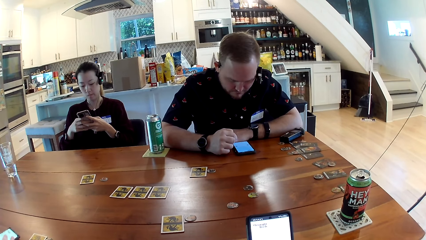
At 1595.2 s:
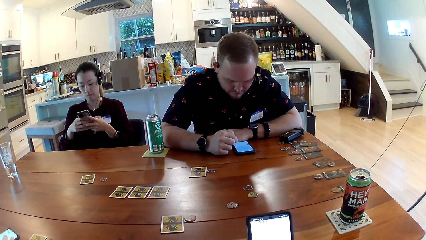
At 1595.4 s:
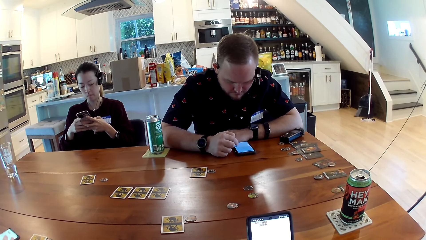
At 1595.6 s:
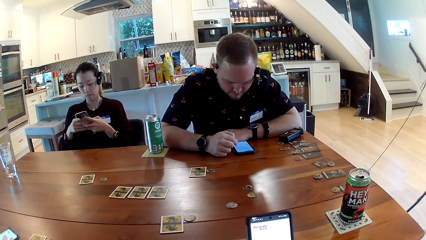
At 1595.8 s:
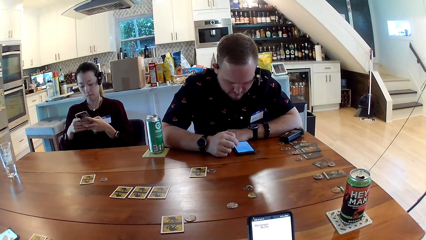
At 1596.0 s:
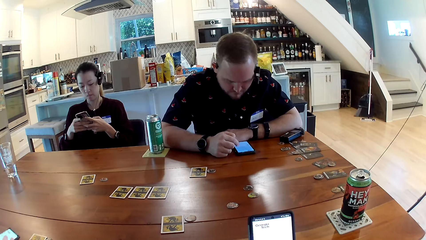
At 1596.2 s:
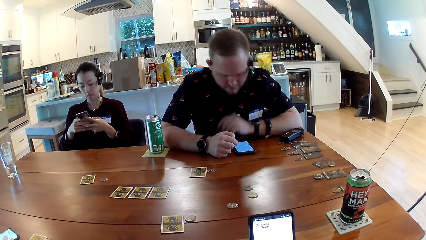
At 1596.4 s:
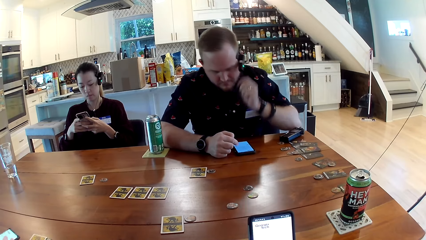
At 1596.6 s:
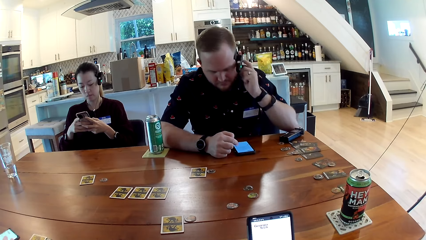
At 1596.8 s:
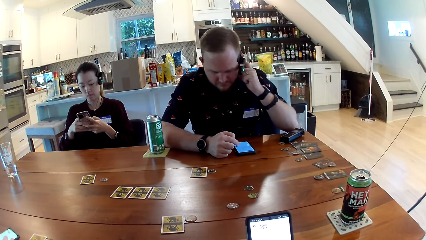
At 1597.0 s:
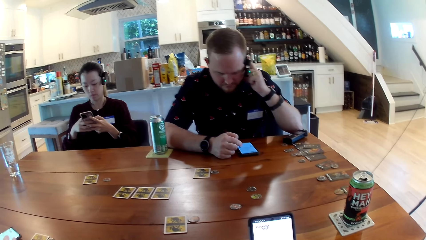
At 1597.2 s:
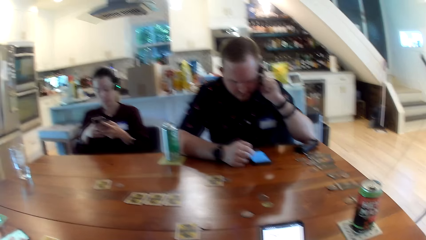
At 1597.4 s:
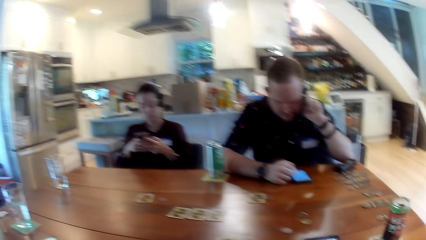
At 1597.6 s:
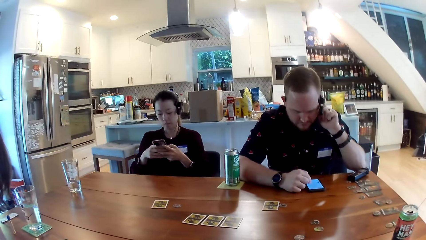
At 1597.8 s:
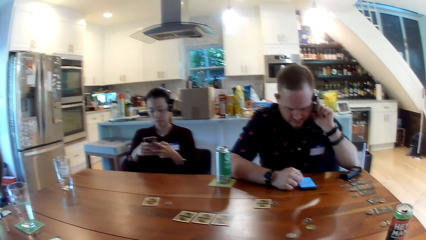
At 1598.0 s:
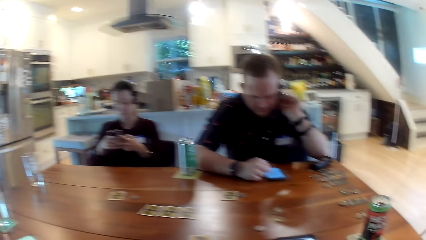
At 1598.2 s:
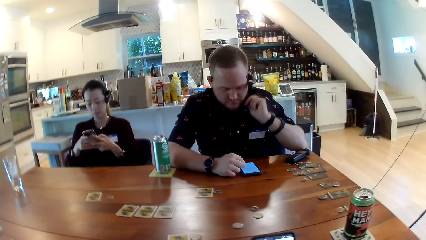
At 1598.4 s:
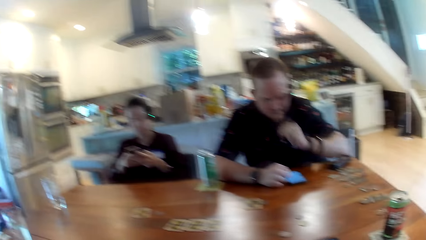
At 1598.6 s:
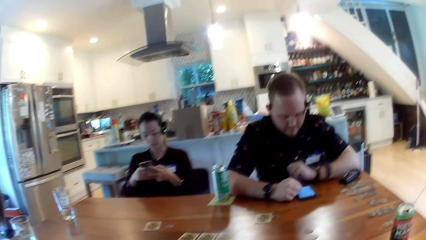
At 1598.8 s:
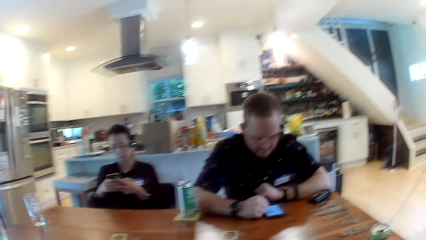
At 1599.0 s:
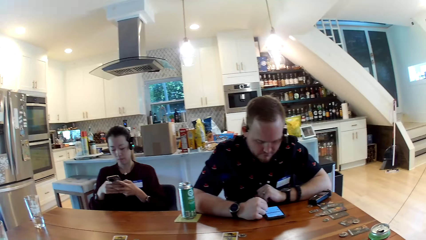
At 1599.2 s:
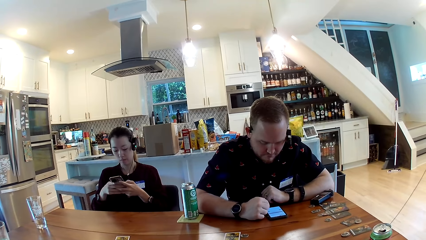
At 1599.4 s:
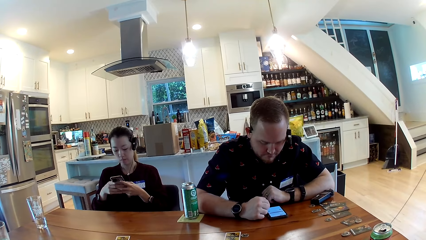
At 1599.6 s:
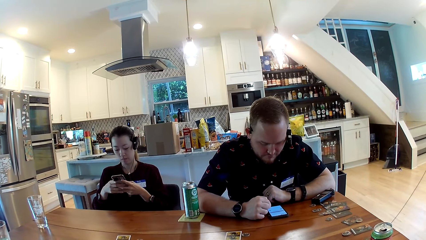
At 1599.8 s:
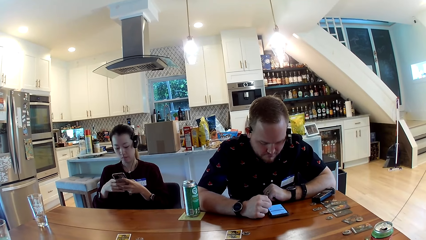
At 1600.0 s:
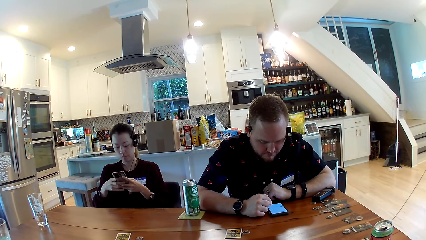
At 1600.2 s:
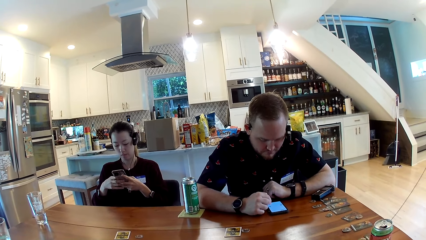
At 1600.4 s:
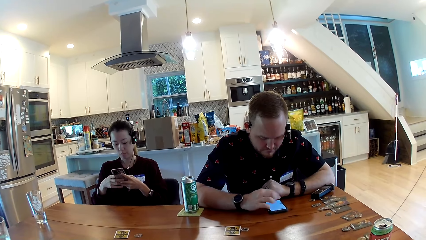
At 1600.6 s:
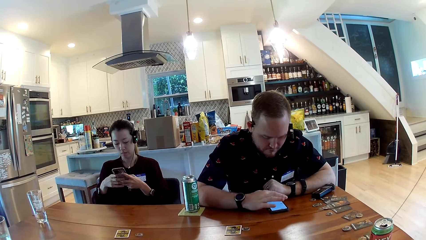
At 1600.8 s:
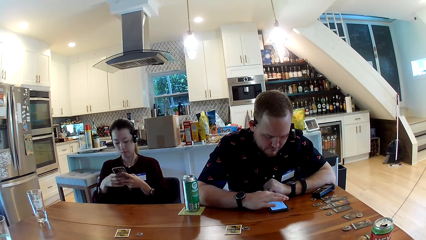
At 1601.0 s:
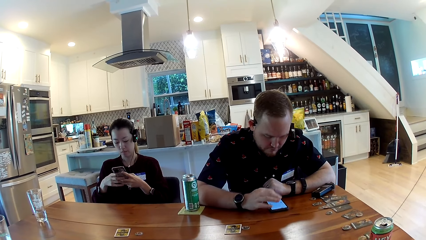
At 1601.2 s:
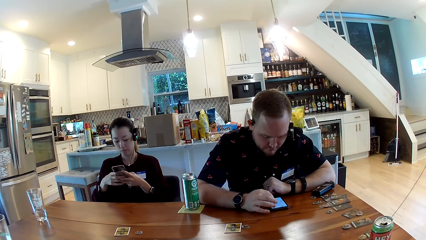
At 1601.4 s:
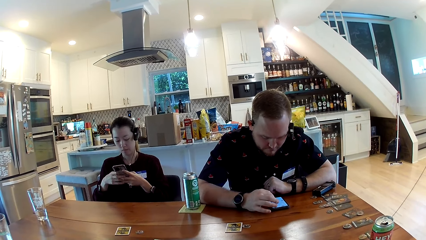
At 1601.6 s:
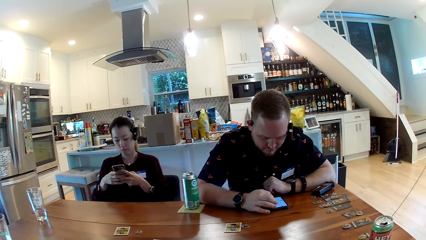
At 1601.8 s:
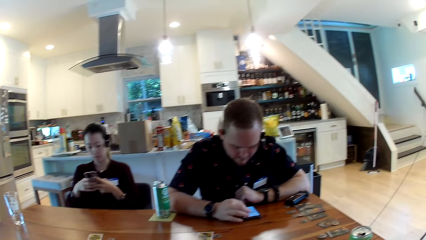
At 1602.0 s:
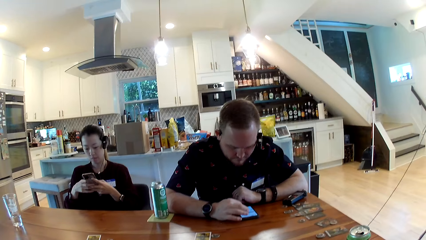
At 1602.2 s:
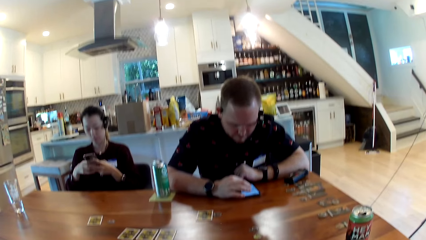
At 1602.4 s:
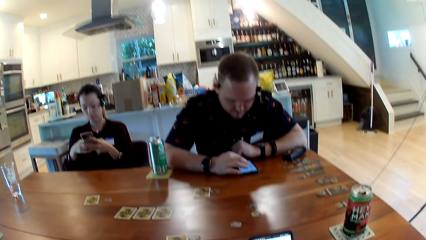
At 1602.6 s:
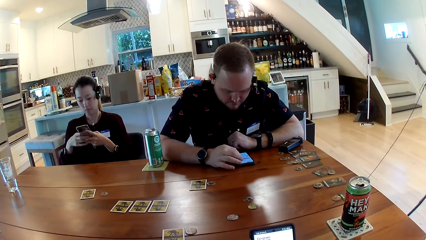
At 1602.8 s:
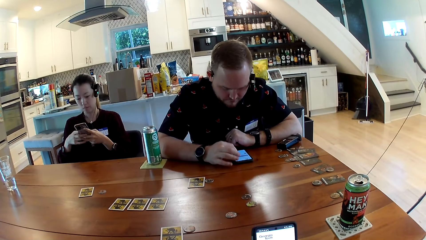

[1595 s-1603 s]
The man touches his left ear with his left hand. The camera wearer looks around.

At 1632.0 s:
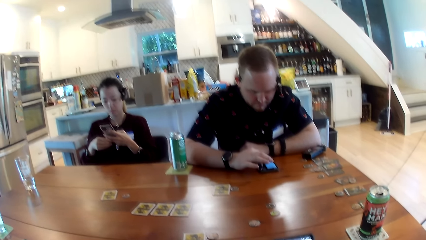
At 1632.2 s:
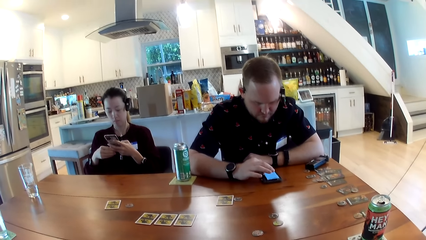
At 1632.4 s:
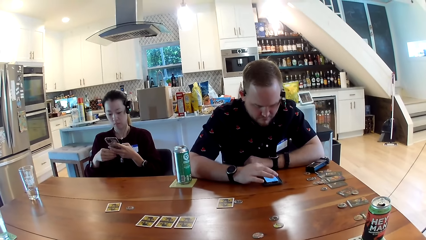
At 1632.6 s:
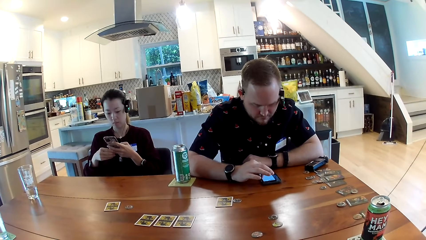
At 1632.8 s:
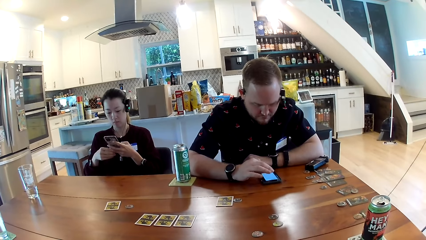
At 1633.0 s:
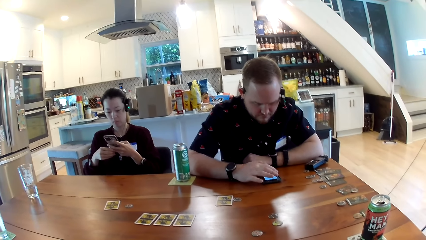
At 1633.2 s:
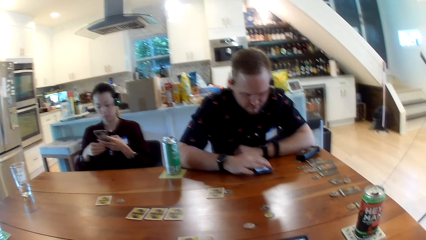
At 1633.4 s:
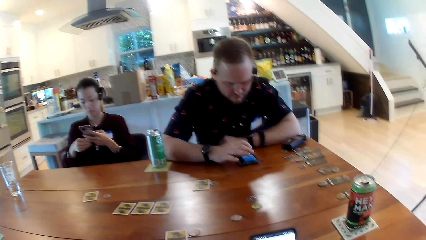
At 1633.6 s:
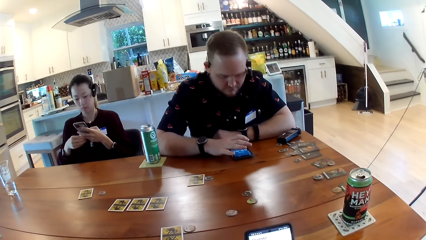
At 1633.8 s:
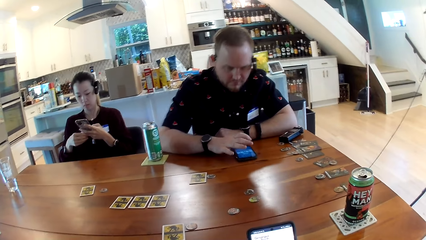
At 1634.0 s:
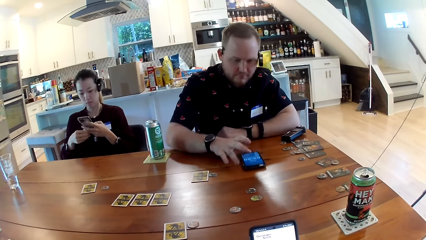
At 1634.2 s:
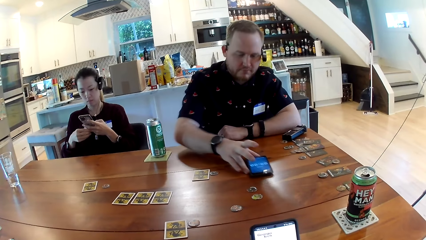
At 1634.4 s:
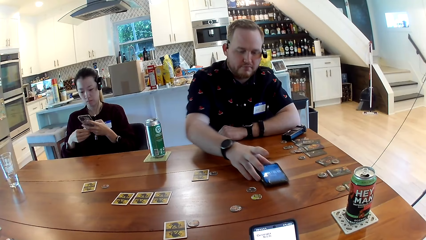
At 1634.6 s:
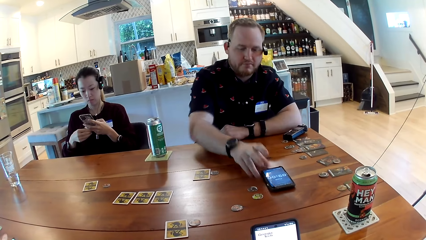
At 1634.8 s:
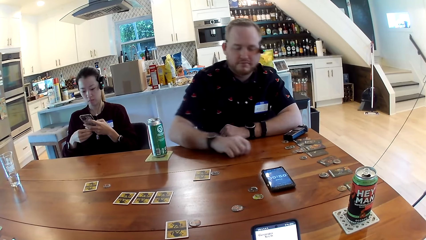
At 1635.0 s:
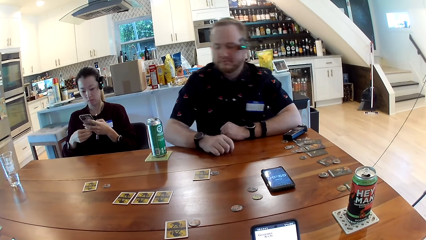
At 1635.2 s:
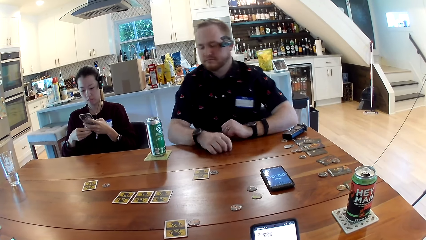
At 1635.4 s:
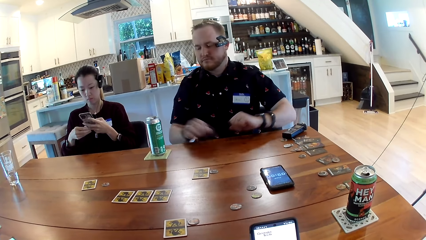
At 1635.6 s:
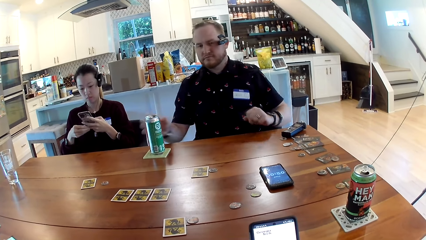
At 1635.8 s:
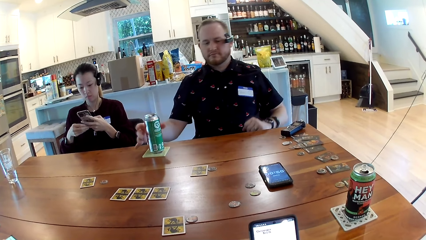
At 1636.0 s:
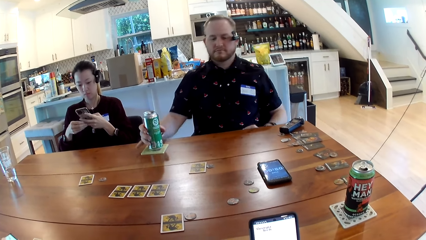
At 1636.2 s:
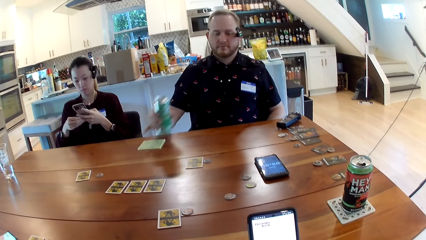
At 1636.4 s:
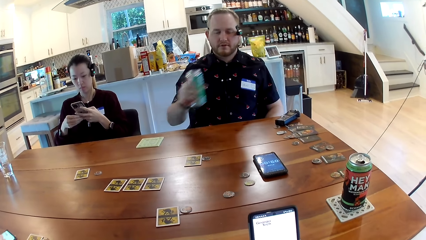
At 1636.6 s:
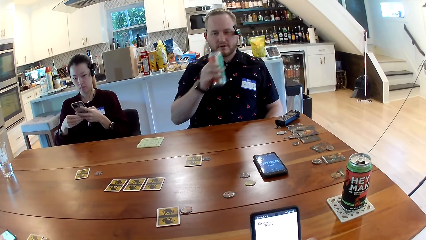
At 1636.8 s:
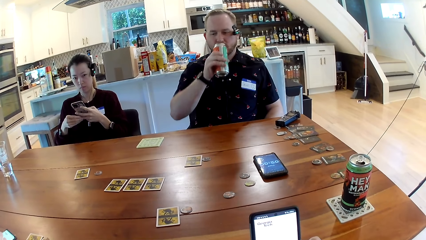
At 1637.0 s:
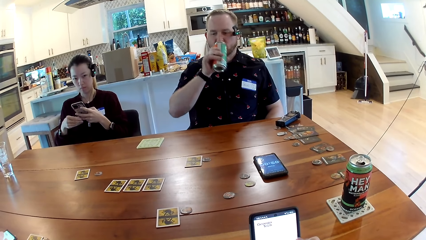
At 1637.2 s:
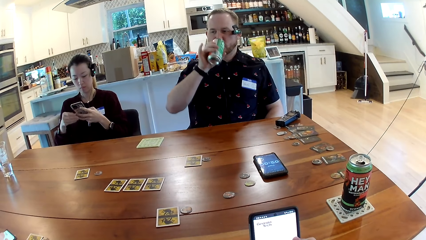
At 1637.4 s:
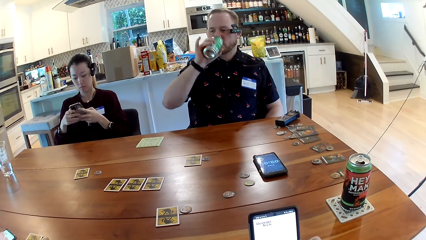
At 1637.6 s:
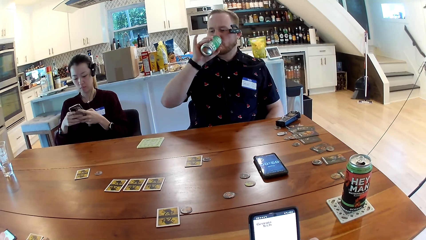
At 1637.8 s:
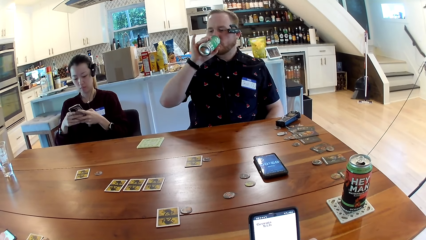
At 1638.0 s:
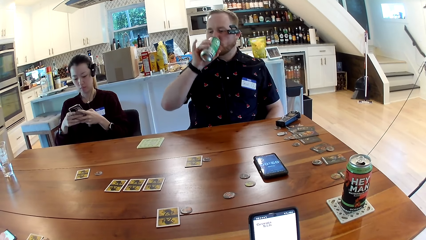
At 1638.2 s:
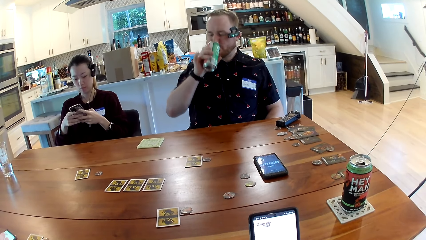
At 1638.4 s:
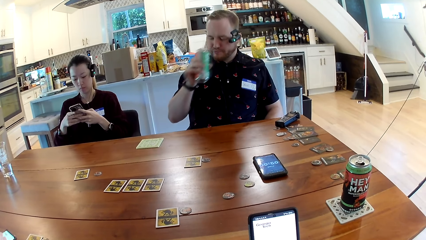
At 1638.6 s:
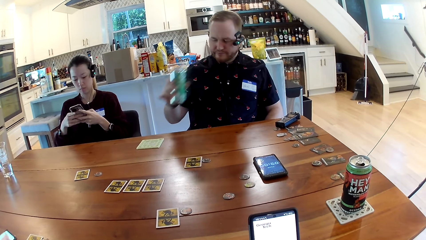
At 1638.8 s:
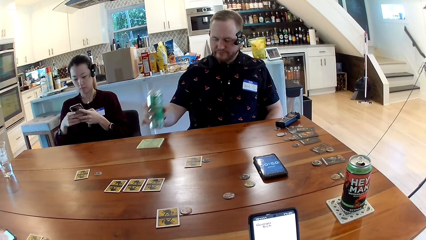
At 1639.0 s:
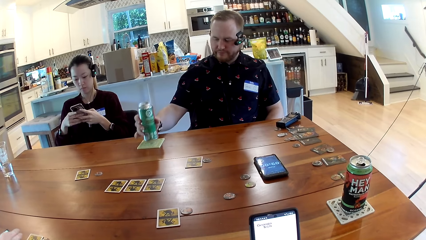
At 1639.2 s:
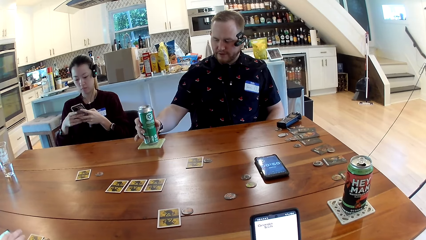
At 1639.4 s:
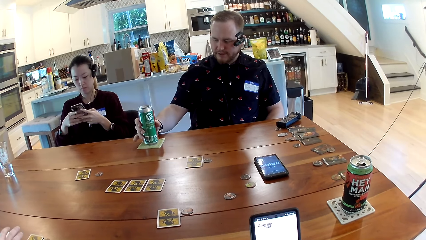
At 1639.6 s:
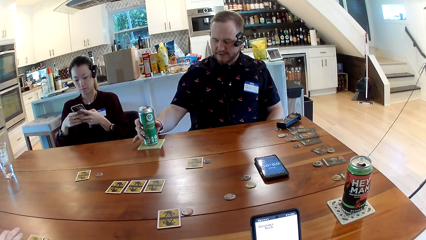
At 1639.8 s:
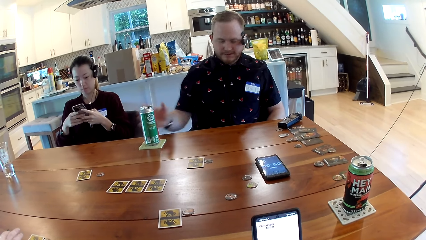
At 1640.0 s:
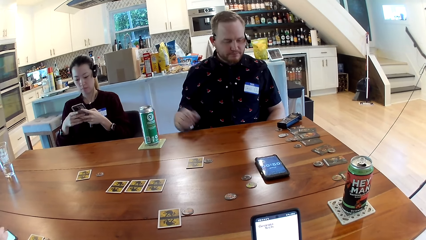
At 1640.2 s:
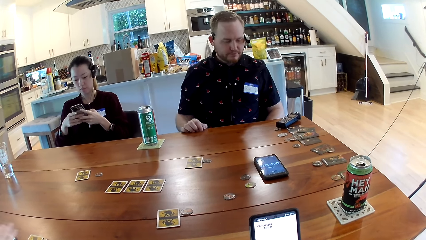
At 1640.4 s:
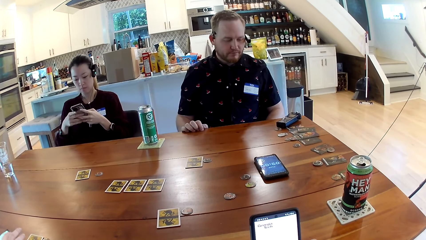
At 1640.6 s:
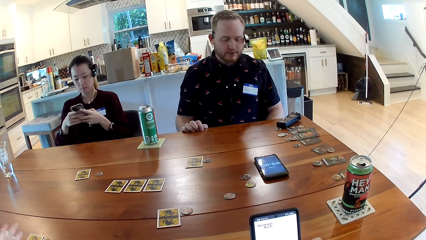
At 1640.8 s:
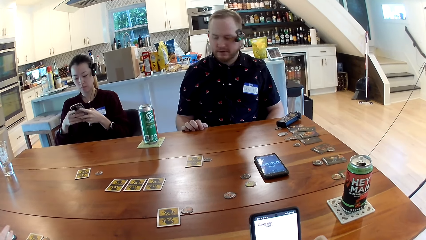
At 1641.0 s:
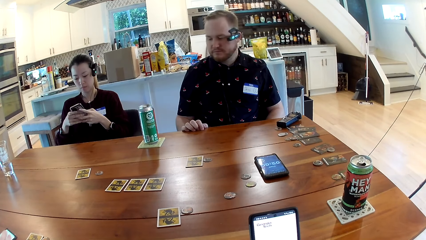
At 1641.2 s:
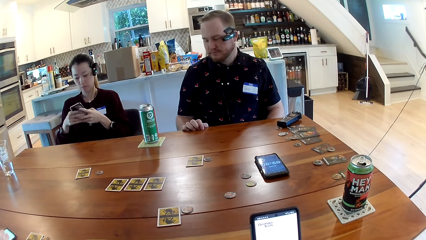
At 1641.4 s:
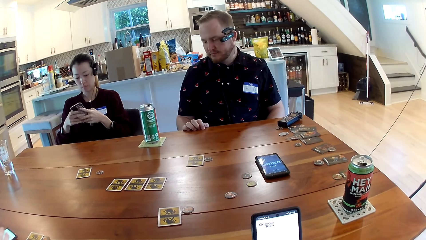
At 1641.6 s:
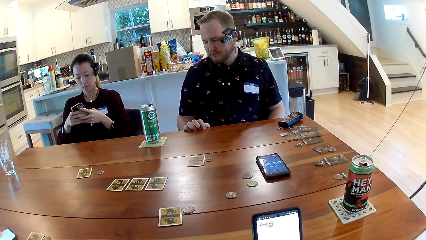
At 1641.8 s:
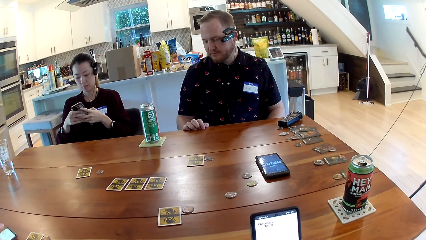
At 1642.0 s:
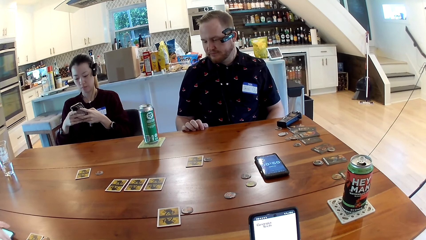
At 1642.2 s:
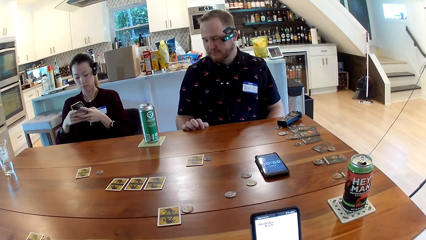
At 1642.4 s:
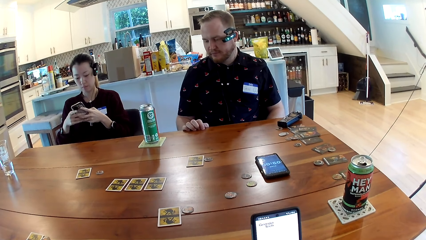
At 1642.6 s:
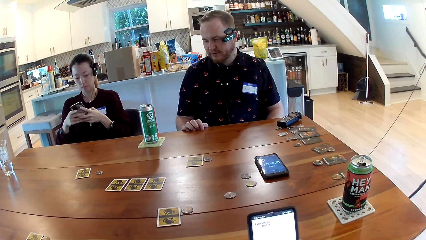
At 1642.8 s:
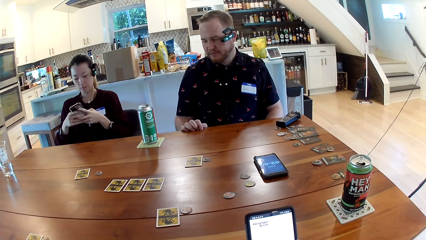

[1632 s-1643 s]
The man pushes his phone with his right hand. Another man picks up a can drink on a drink coaster on the table with his right hand, drinks from the can drink in his right hand, and drops the can drink on the drink coaster with his right hand.
